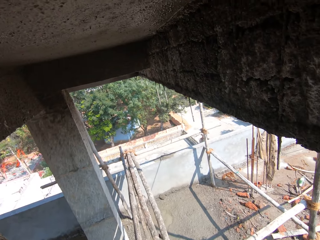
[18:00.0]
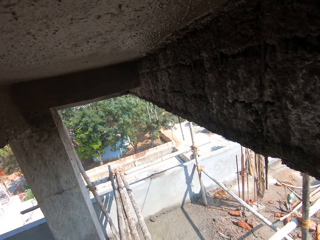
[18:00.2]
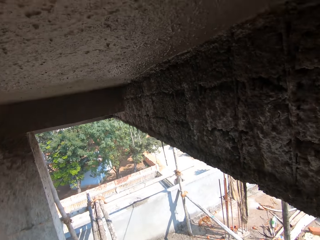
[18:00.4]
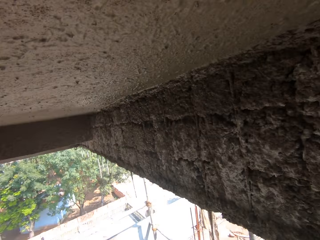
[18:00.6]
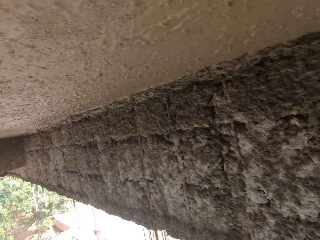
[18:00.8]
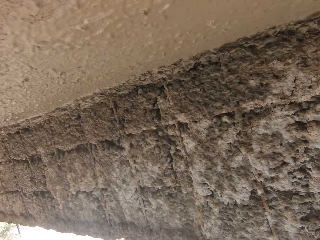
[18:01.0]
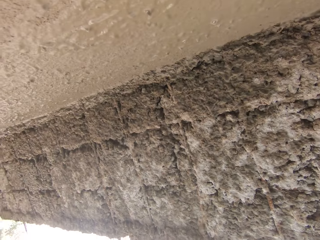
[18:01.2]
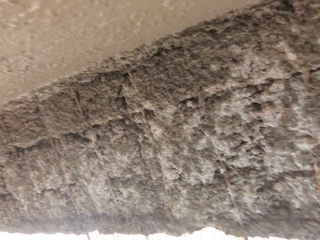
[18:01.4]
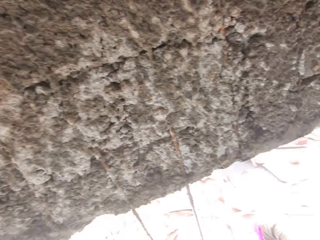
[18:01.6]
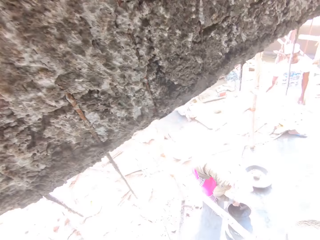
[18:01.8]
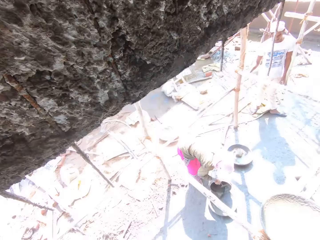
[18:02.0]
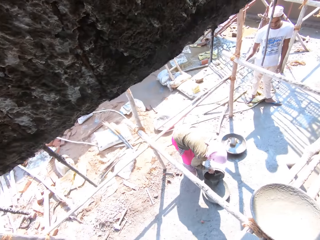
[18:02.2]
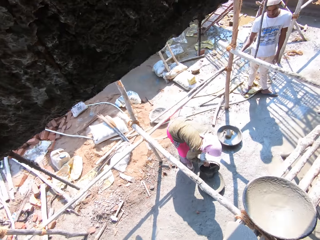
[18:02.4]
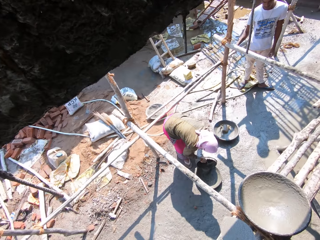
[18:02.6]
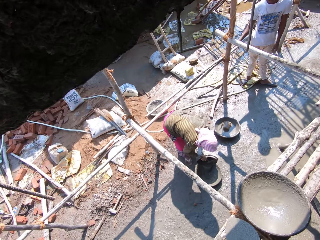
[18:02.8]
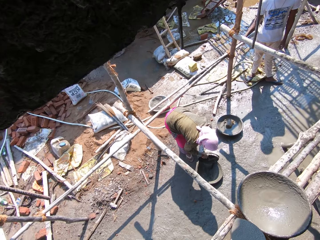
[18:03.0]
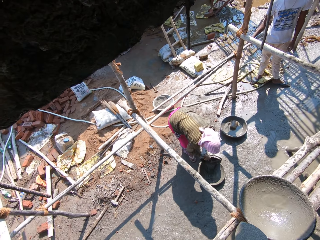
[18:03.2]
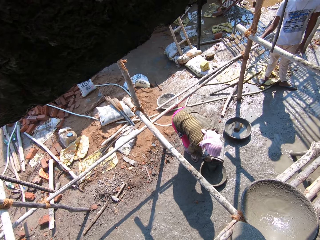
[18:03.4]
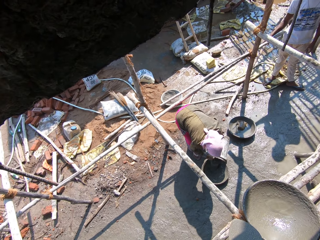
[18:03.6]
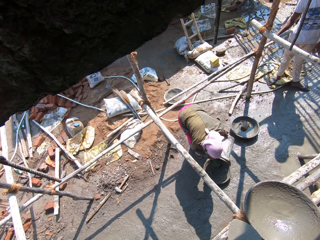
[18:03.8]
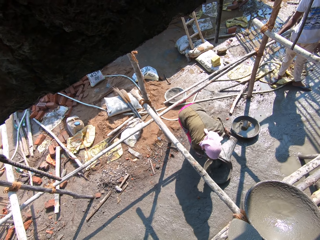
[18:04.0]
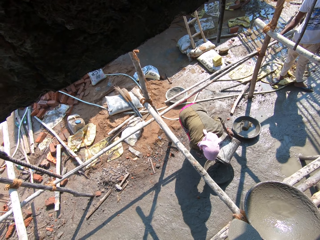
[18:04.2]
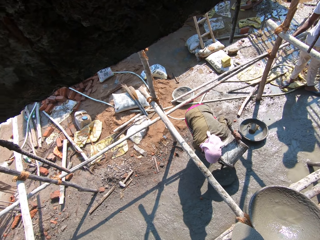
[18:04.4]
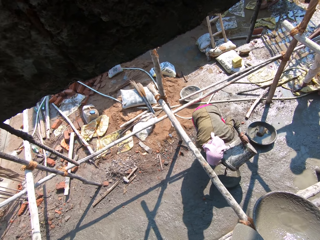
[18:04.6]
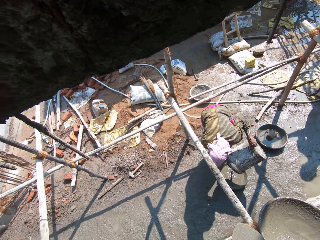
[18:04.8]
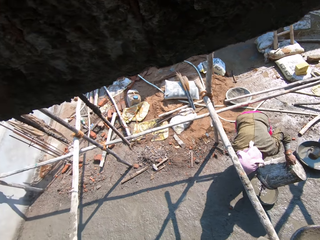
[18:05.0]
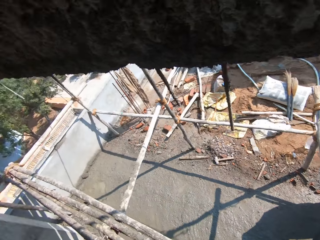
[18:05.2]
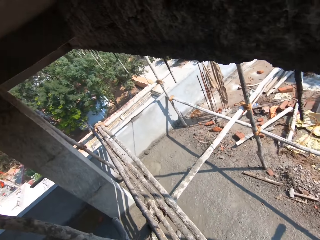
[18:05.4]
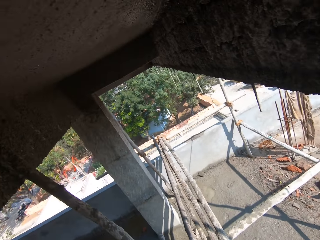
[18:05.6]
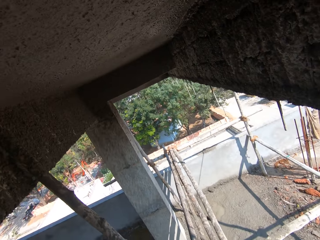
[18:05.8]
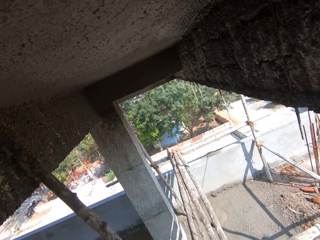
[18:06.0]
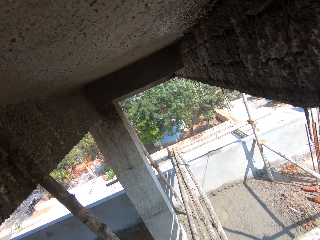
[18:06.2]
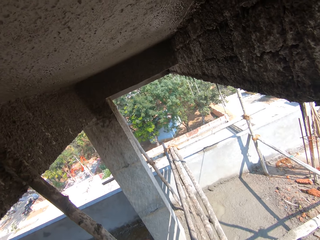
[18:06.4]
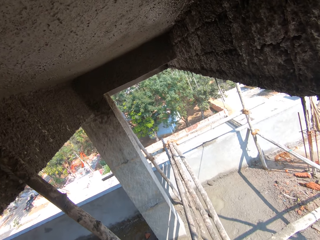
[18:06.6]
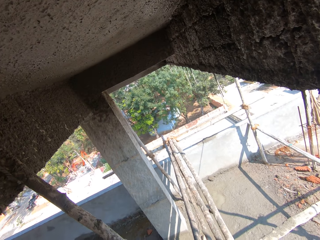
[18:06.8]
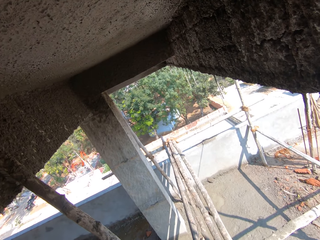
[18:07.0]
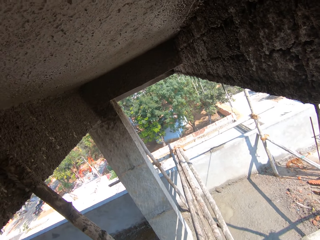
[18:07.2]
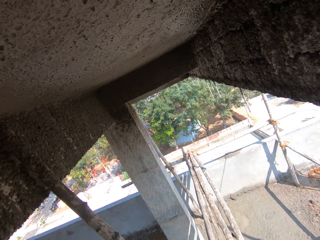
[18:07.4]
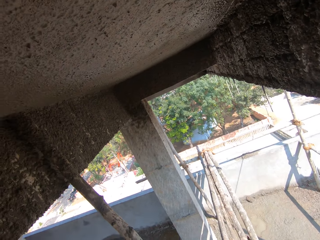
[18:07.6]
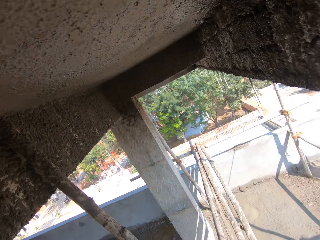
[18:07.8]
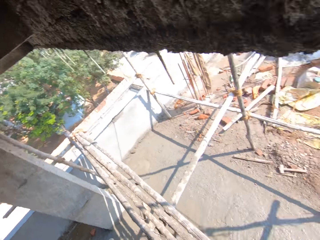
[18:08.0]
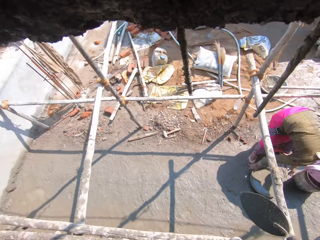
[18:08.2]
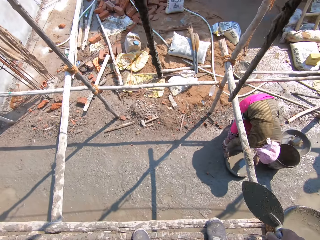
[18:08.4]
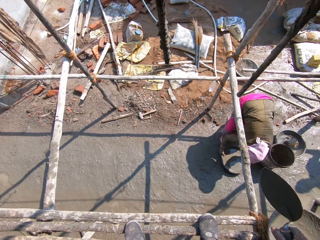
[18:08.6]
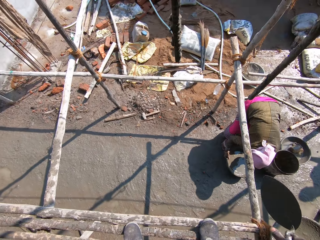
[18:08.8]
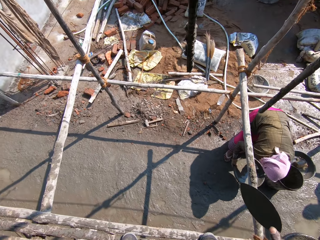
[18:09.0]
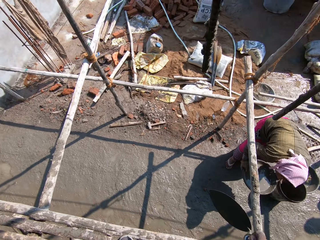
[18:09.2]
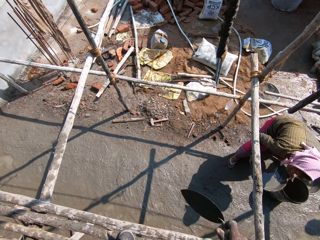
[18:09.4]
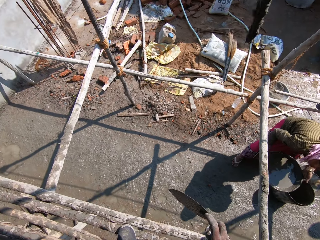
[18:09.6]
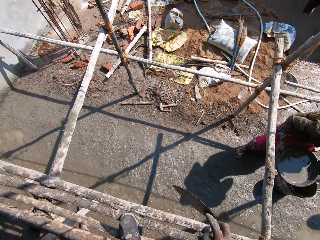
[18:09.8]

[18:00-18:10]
The camera wearer walks. They look around.

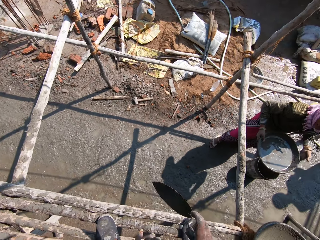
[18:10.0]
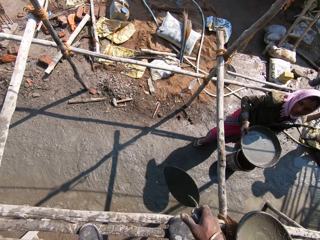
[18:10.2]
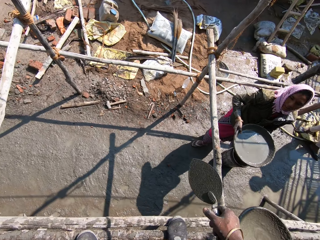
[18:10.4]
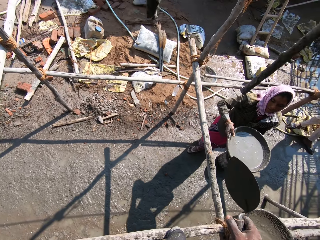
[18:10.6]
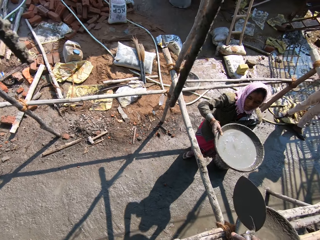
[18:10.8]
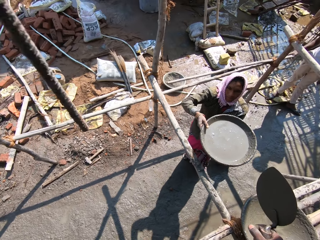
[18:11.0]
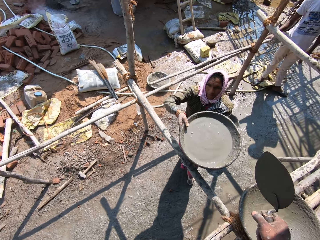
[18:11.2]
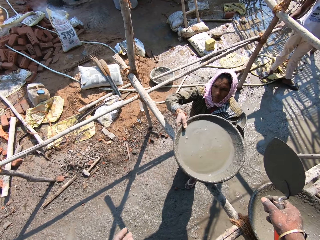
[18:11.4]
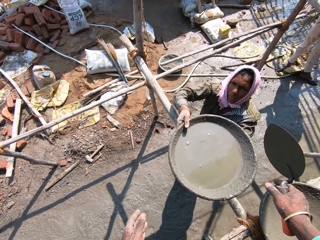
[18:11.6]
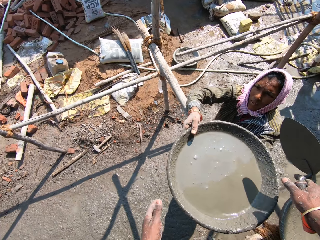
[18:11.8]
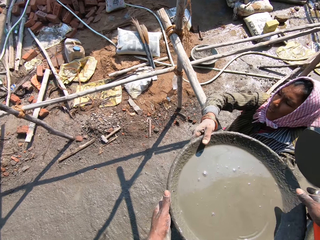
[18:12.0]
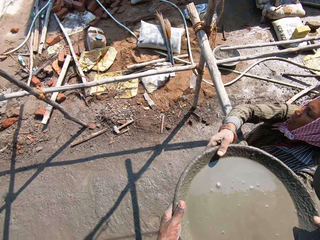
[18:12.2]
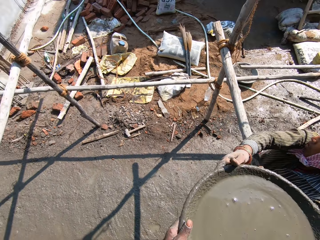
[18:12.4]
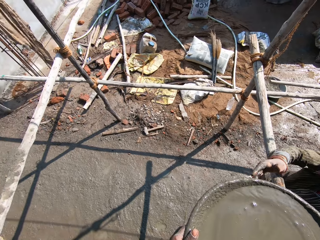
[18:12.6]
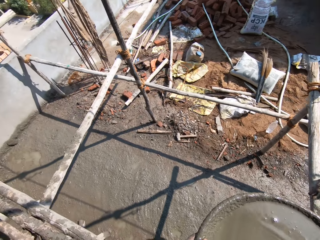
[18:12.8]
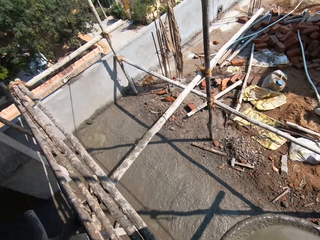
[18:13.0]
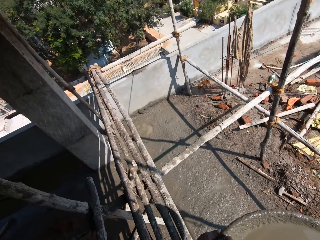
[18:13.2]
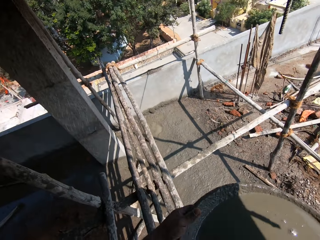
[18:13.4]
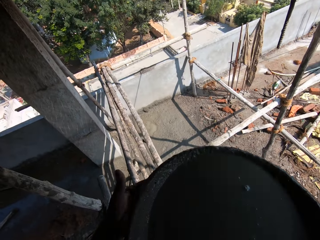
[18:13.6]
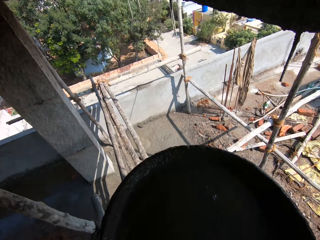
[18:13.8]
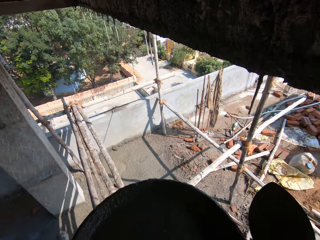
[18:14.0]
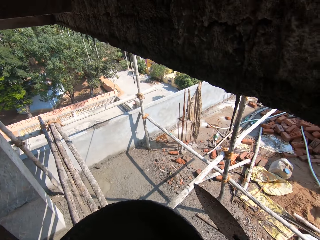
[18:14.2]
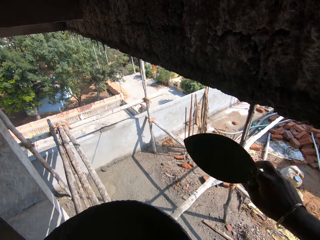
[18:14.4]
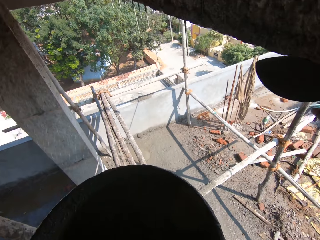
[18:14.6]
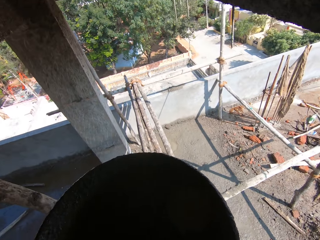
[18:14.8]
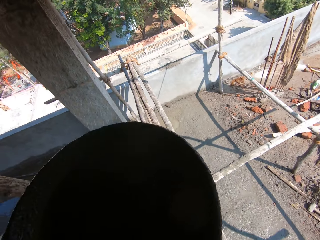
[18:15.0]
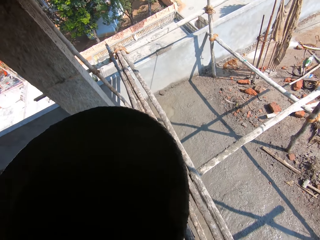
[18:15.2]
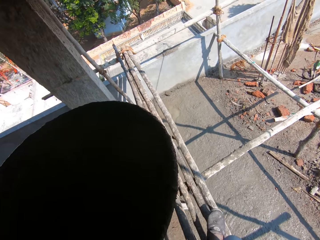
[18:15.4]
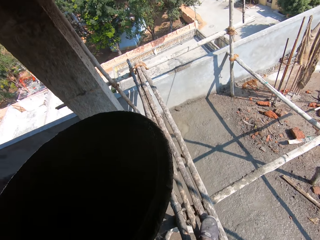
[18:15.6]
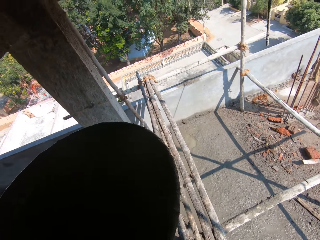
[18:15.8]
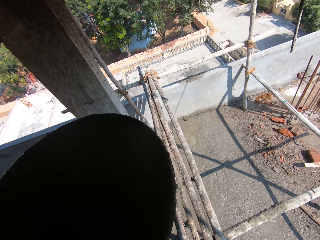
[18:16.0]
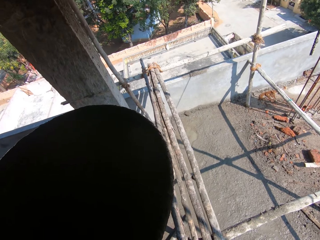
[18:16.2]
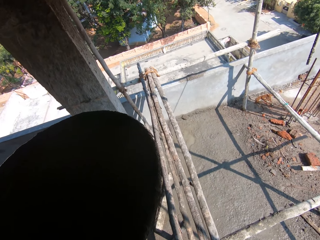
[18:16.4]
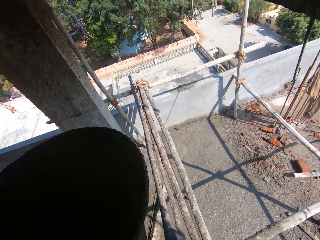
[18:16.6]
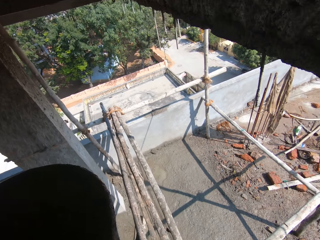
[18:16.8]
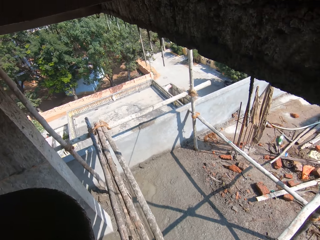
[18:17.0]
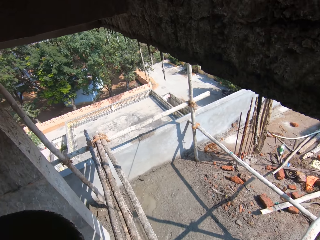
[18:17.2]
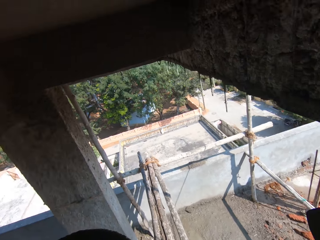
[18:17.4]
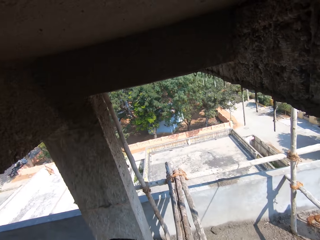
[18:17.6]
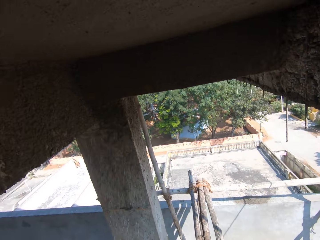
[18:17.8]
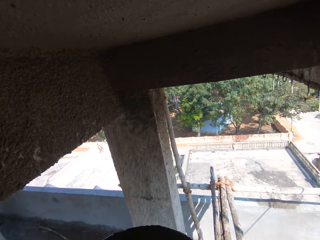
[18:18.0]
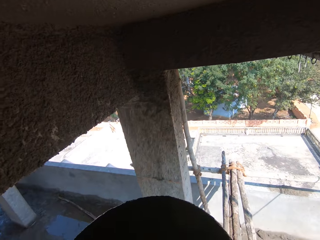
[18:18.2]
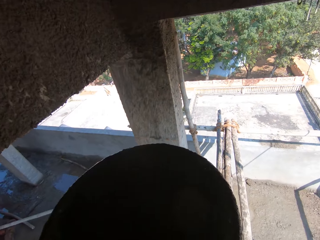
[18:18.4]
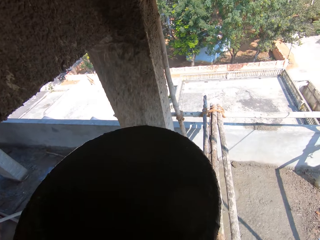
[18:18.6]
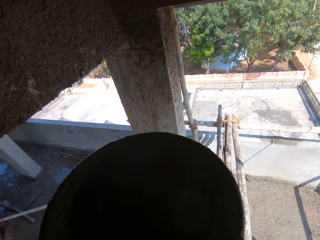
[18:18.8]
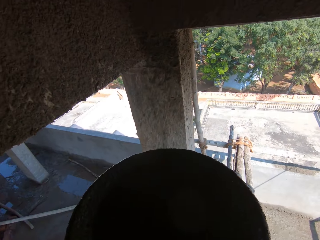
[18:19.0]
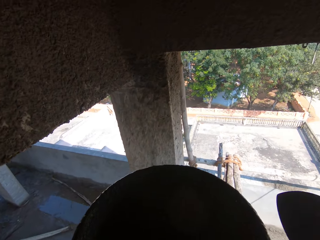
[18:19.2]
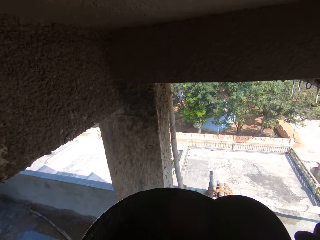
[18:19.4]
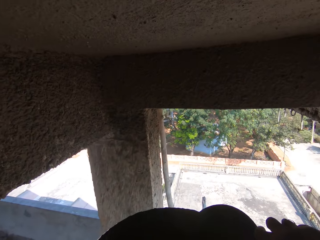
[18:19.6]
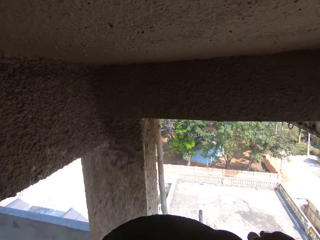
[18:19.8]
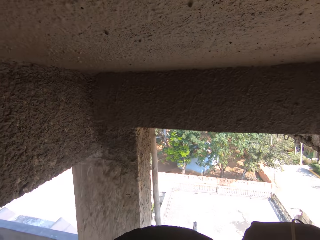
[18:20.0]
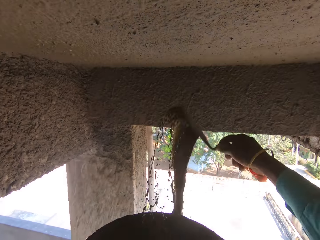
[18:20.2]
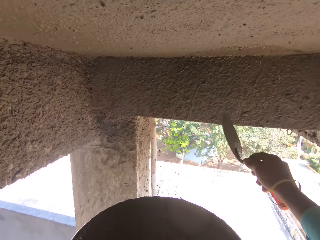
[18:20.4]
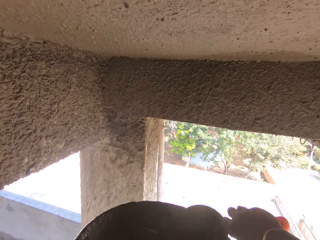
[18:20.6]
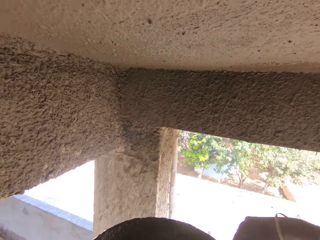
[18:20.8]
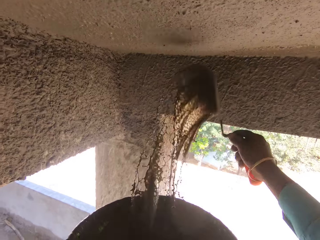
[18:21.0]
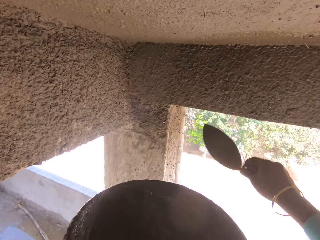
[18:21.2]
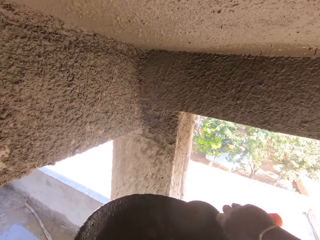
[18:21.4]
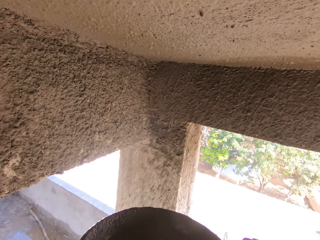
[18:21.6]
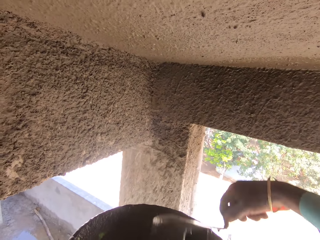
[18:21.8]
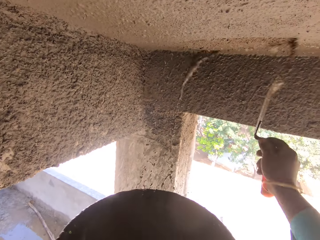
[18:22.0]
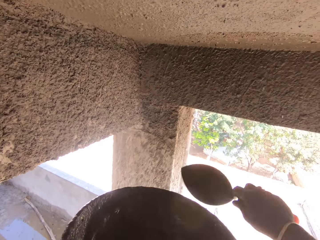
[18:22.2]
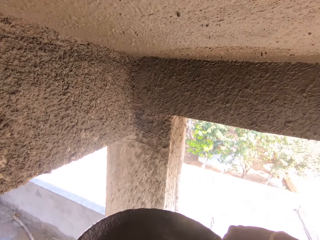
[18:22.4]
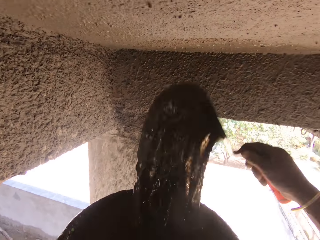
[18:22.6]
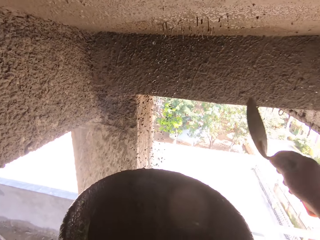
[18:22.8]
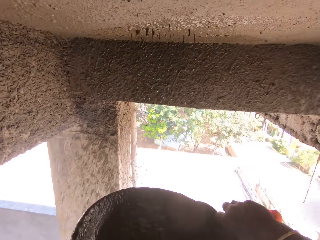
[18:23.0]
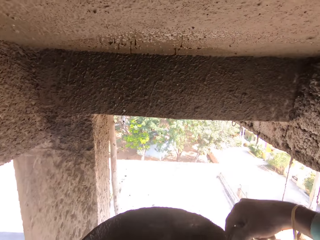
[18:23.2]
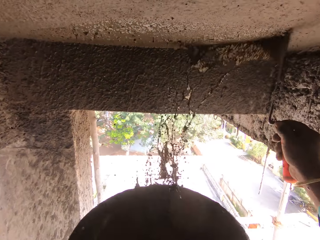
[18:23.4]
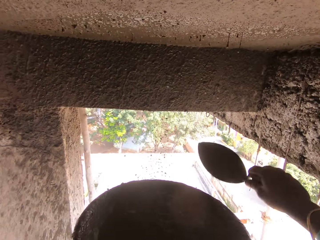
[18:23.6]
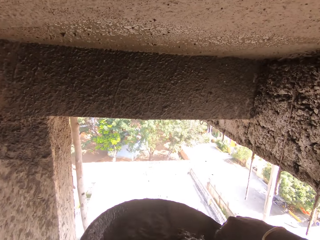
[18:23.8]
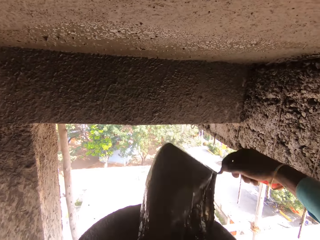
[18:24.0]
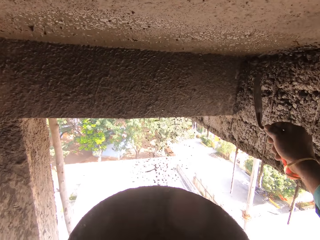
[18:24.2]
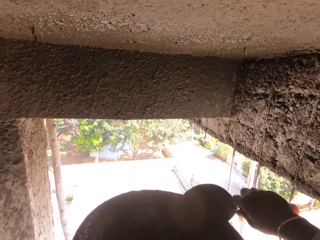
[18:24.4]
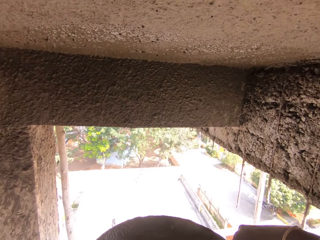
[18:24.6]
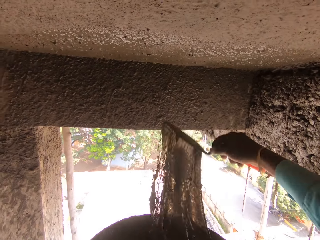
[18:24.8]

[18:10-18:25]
A lady hands the camera wearer the head pan with concrete. The camera wearer walks on the poles. They look around. They pick up liquid cement with a trowel. They plaster the house. They splash the liquid cement on the ceiling. They pick up the liquid cement with the trowel. They splash the liquid cement on the ceiling.
